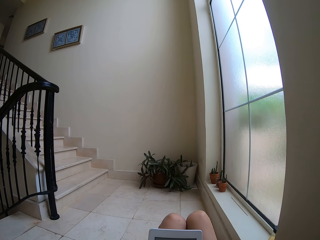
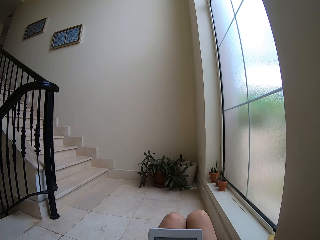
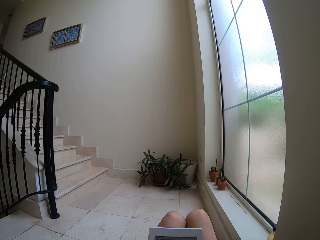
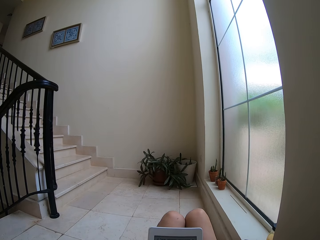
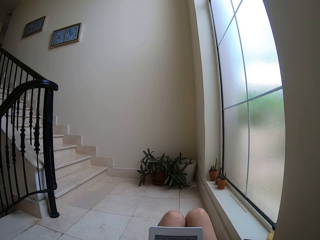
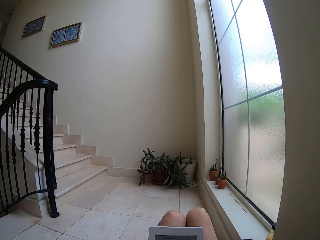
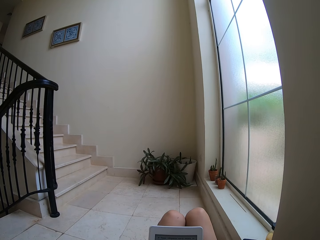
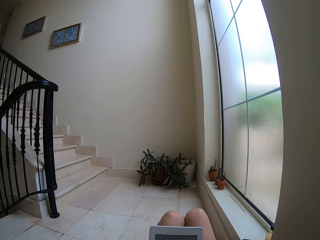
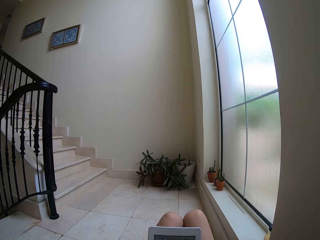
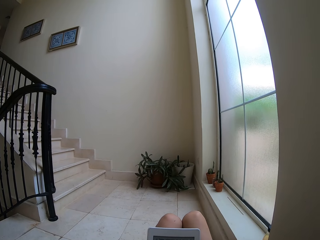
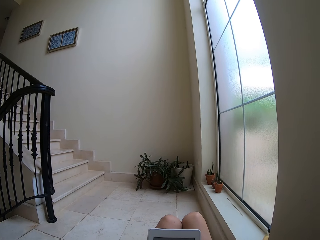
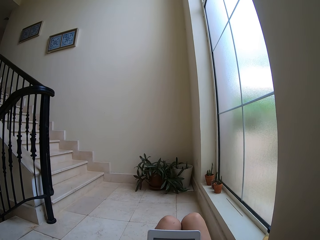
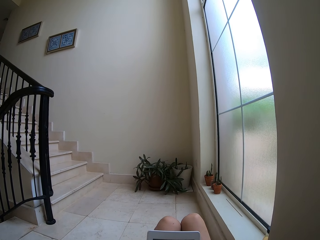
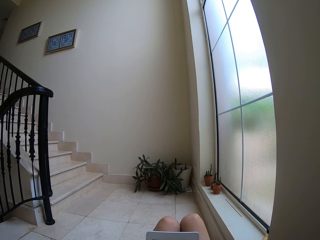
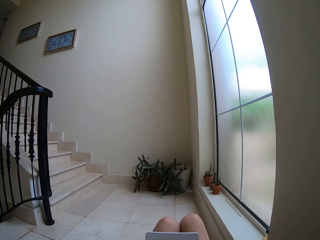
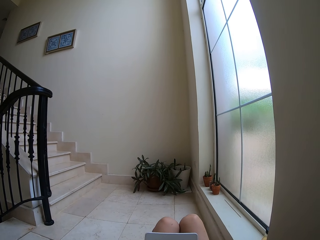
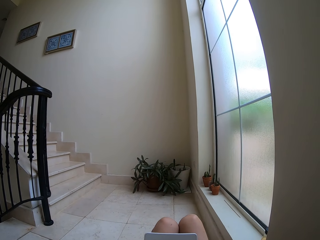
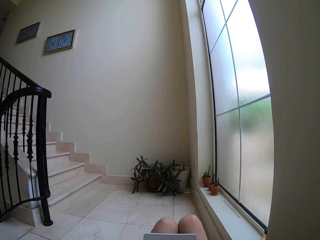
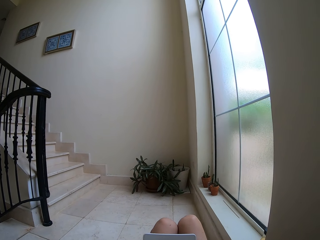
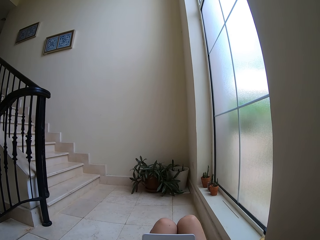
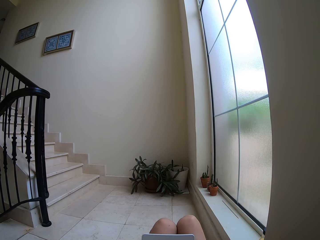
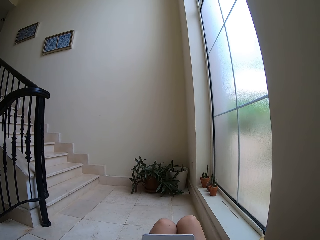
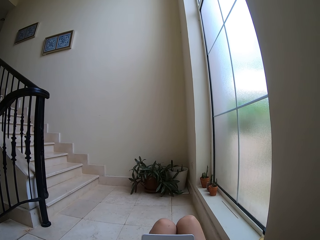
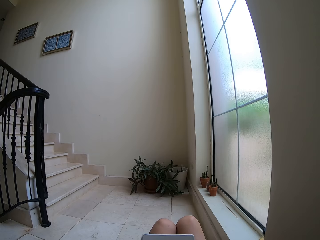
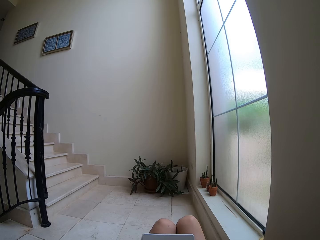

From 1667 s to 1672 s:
The camera wearer reads on the tablet.

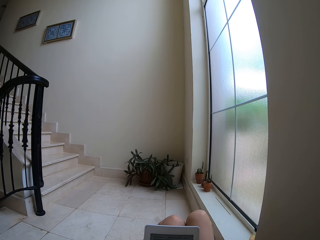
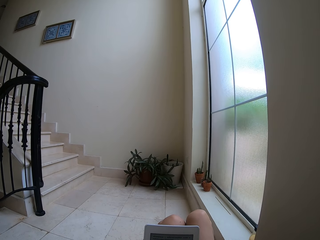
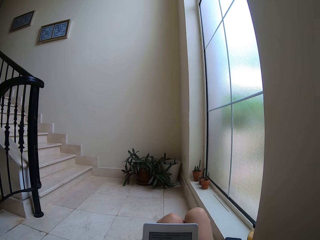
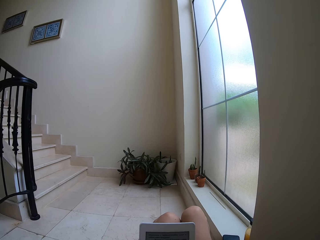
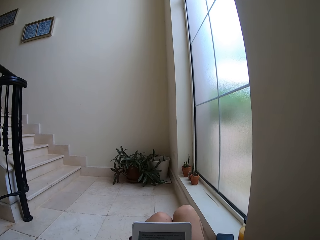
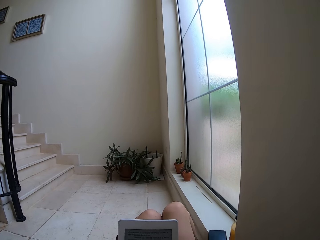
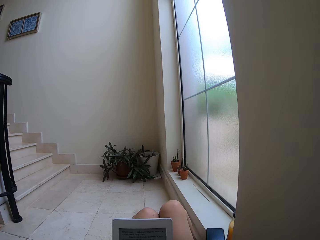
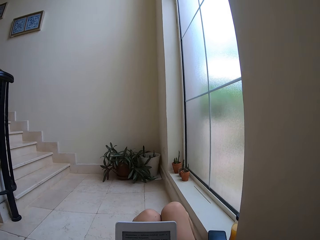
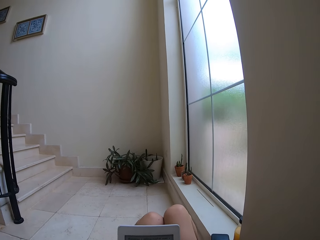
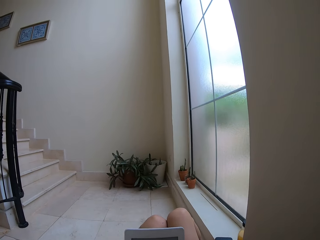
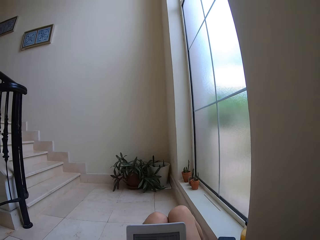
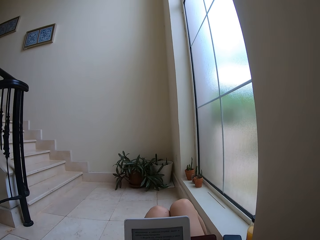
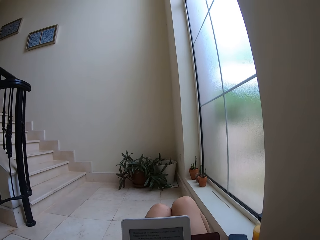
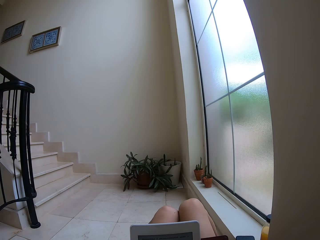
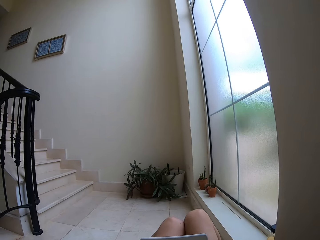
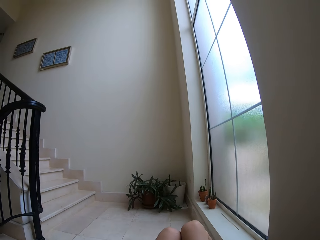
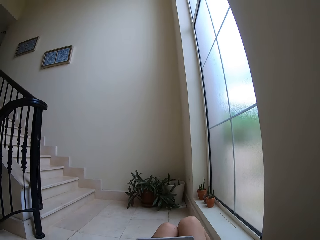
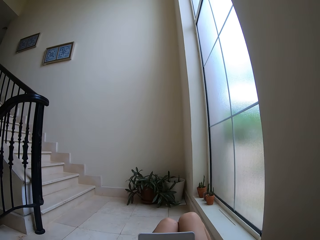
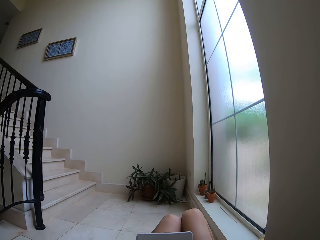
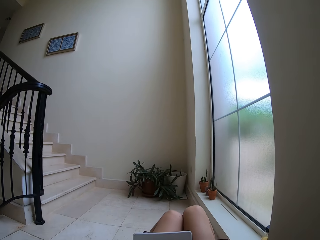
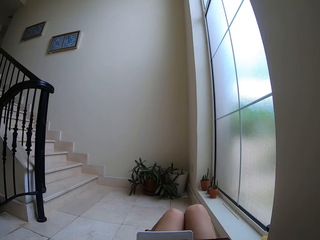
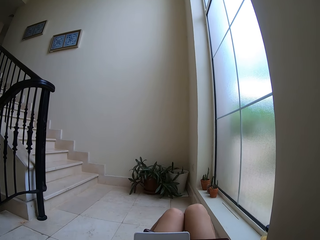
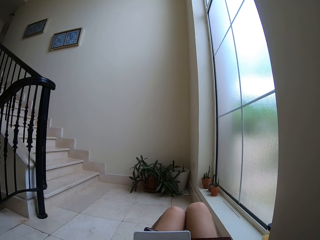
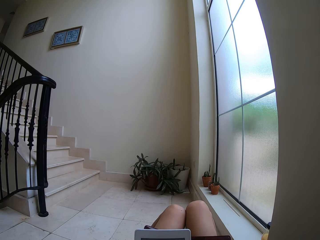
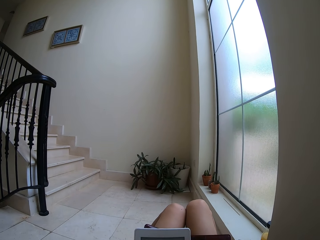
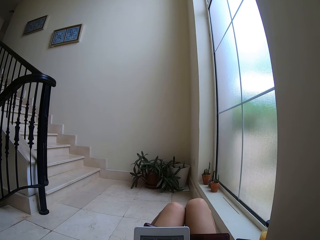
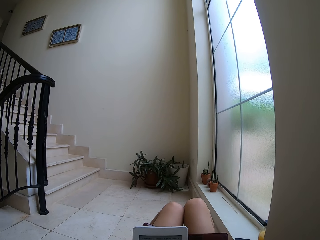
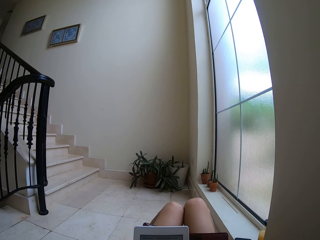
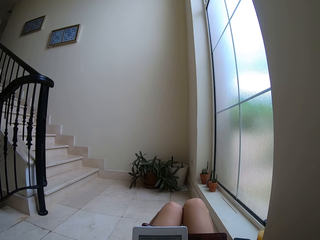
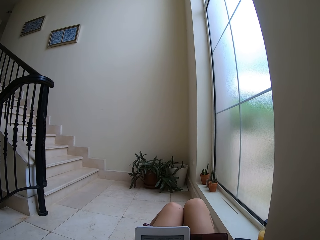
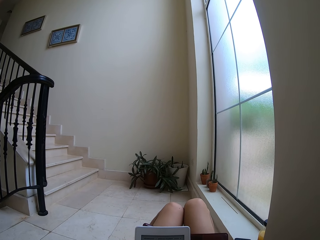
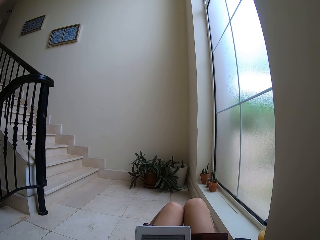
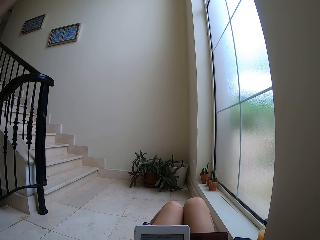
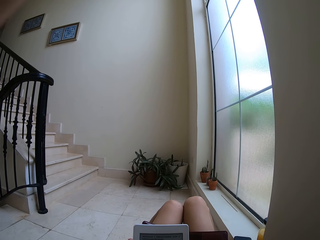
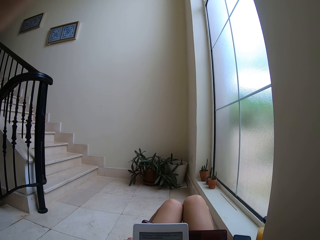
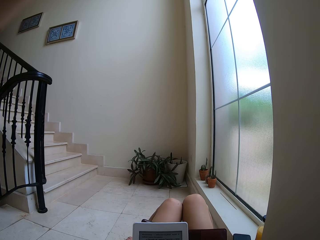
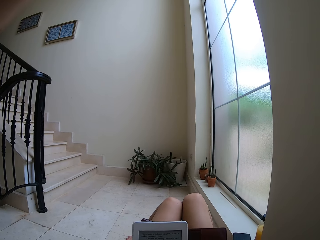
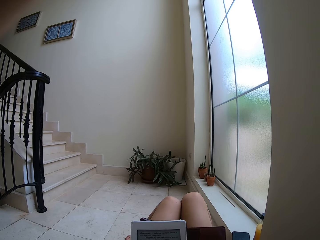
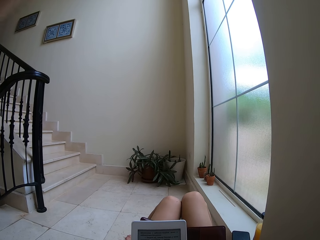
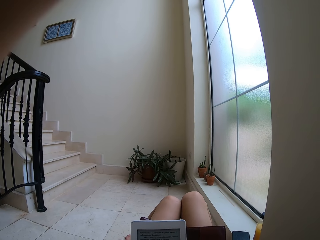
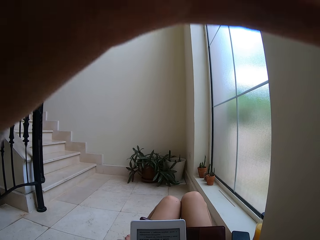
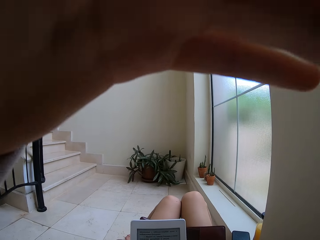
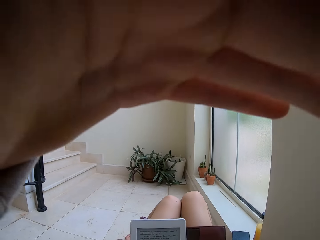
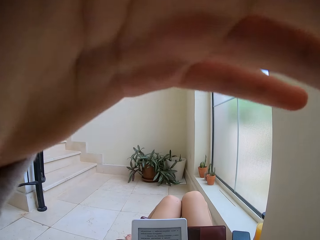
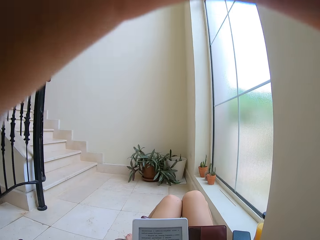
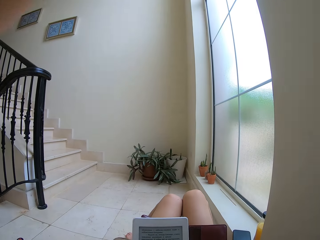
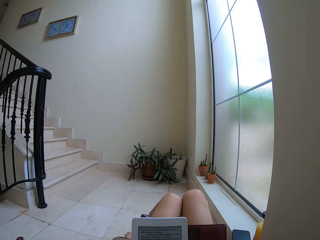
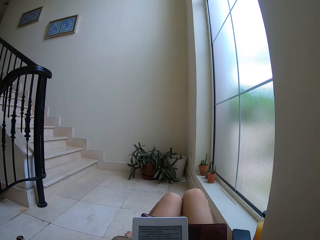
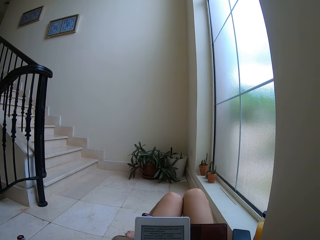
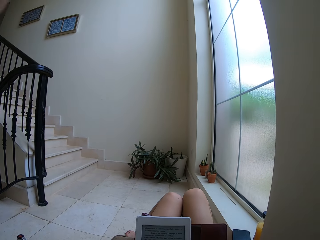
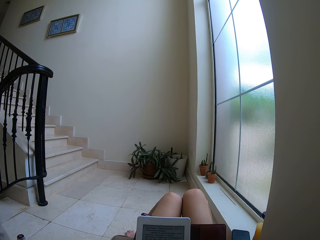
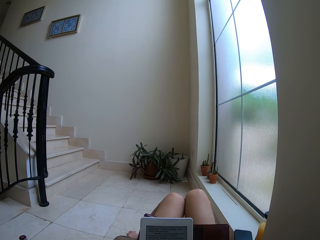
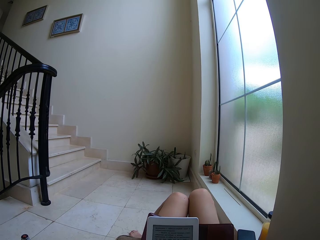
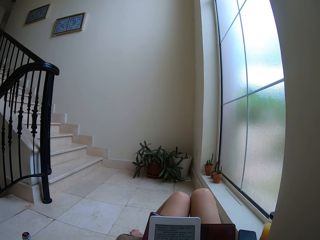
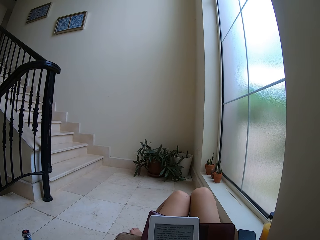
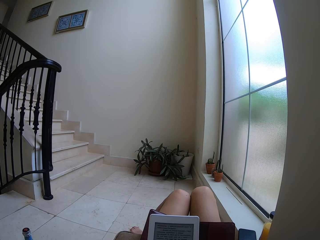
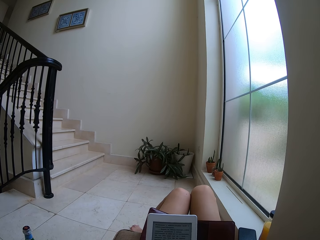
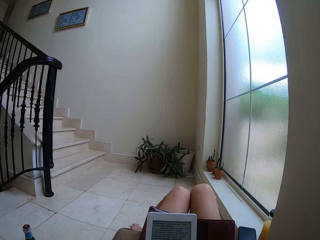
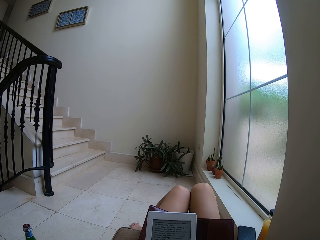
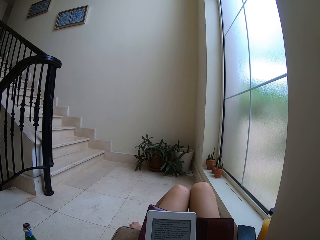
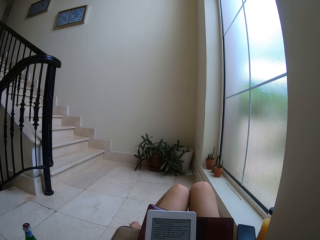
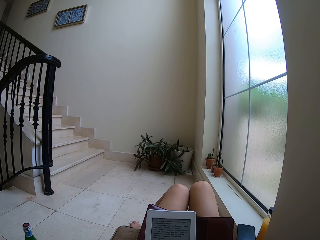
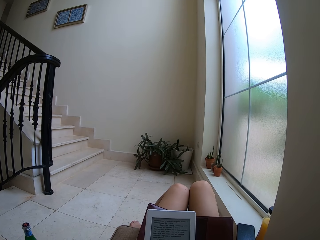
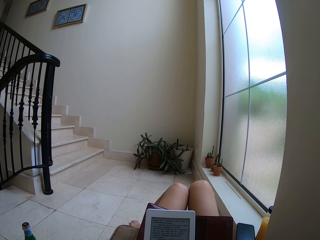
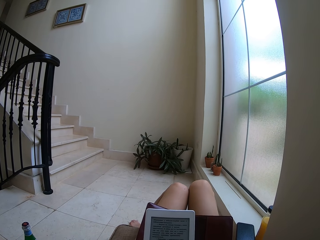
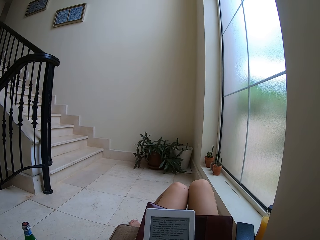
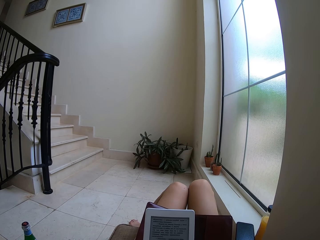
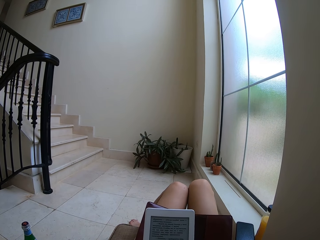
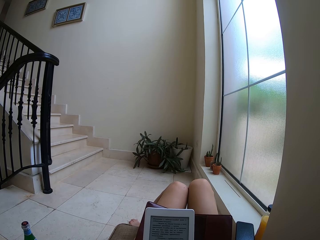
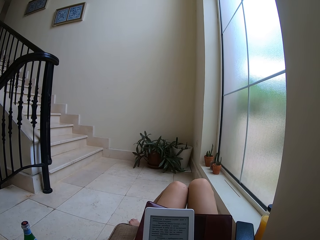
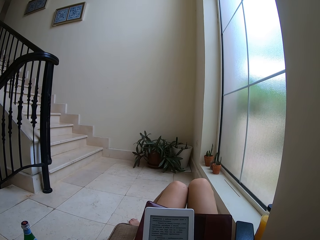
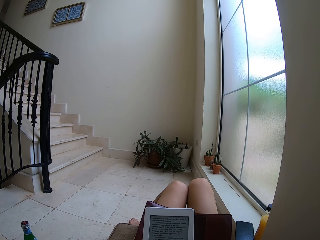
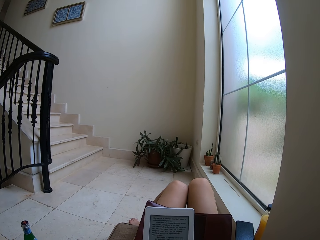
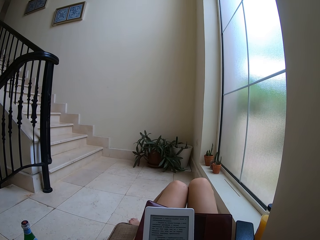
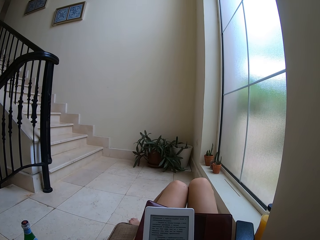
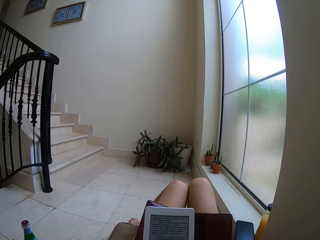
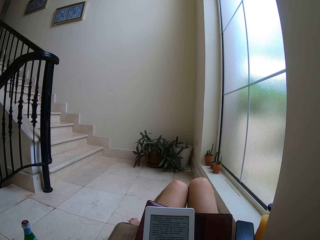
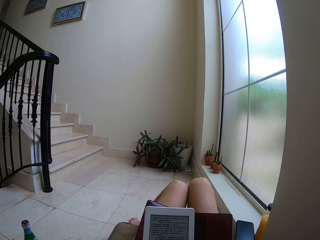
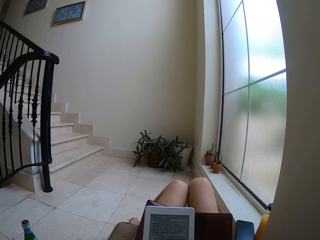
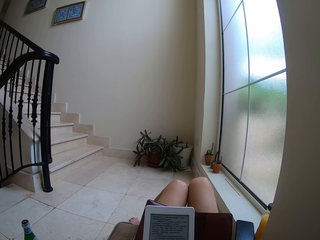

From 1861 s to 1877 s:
The camera wearer moves his head. He adjusts the camera. He moves his hand. He reads on the tablet.
